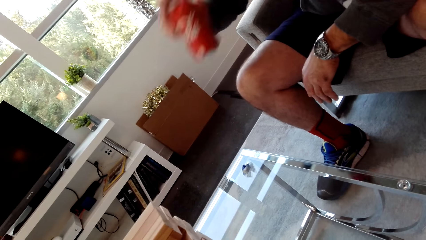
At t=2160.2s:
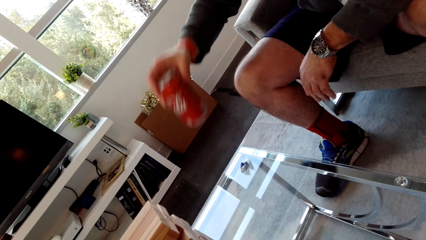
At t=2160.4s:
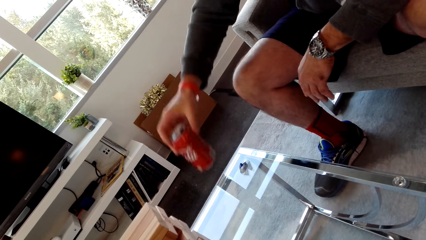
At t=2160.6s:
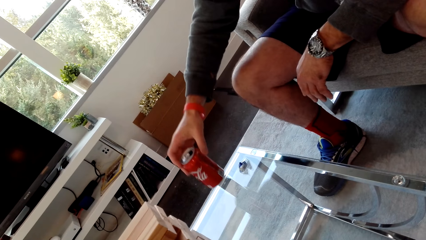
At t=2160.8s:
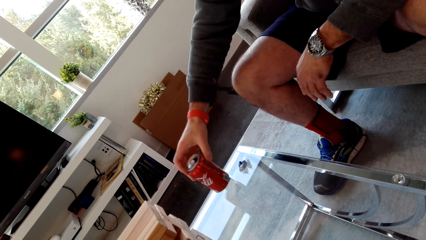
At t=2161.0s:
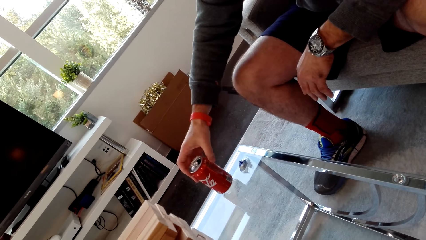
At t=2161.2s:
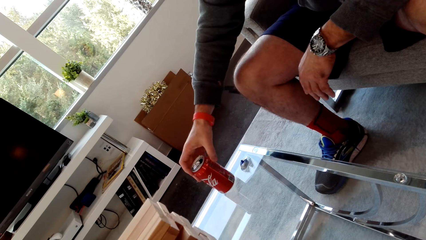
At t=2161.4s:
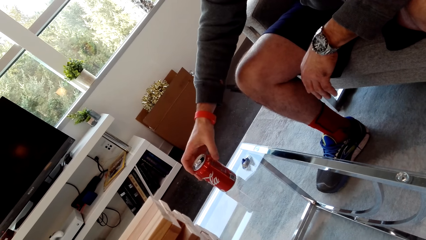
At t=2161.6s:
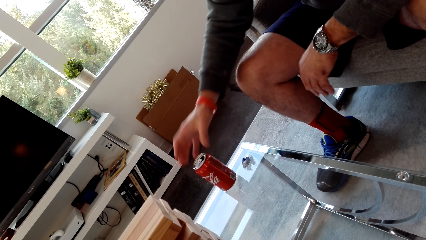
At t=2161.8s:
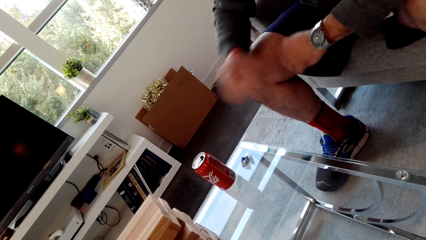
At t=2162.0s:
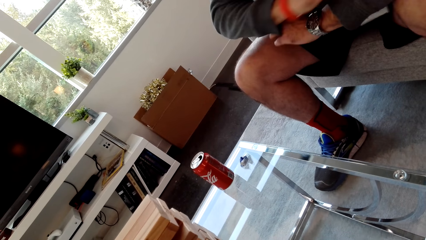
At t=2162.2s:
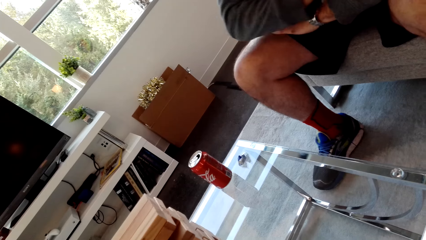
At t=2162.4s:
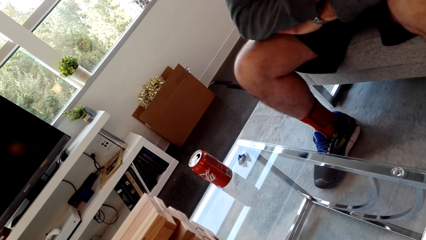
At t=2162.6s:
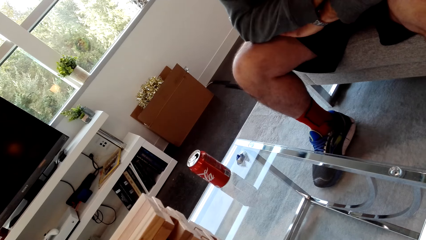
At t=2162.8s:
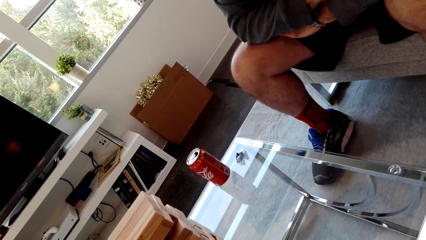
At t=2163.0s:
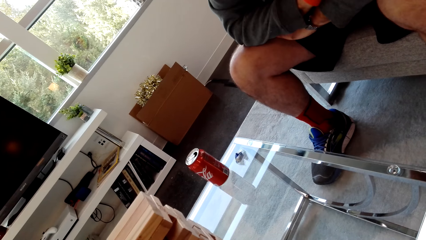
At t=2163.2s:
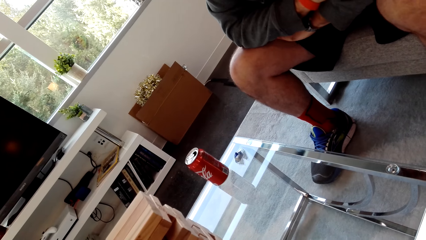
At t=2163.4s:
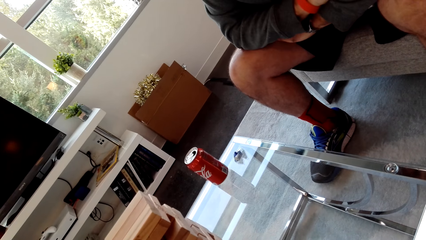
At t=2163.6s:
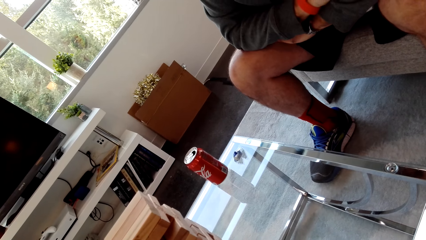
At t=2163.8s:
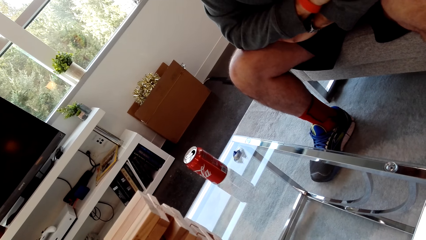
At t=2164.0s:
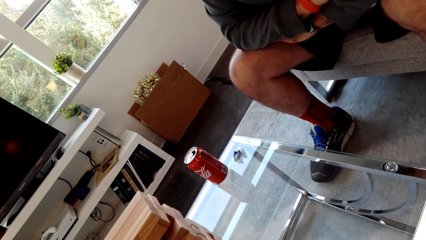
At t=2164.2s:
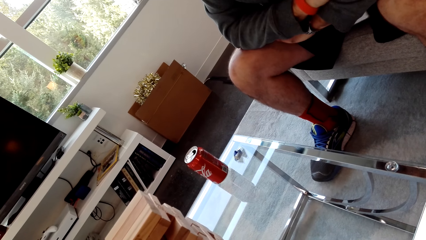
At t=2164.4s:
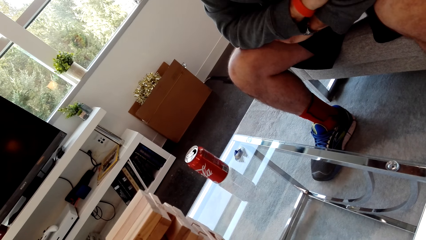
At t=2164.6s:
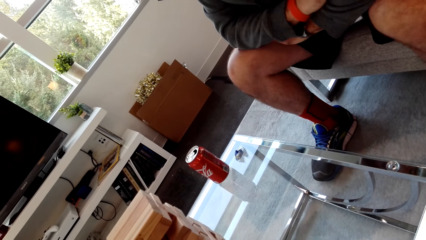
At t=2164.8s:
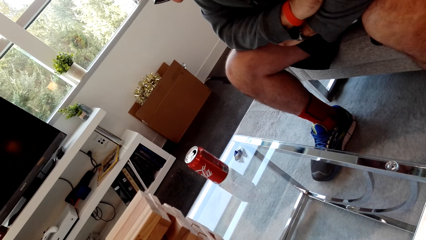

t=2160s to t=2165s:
A man places the cola drink on the table. The man holds his hands.

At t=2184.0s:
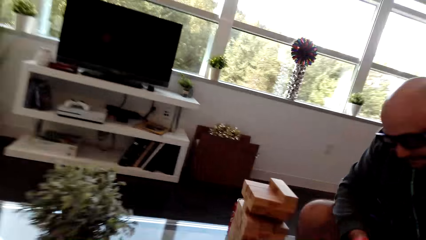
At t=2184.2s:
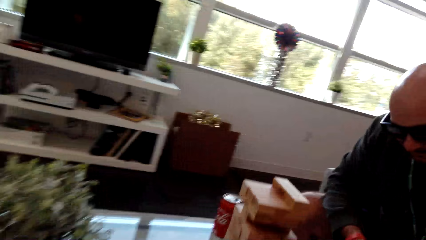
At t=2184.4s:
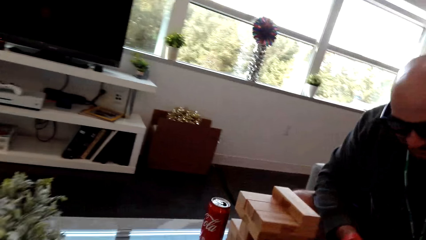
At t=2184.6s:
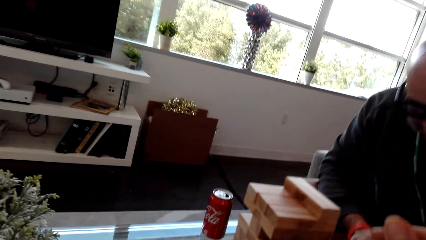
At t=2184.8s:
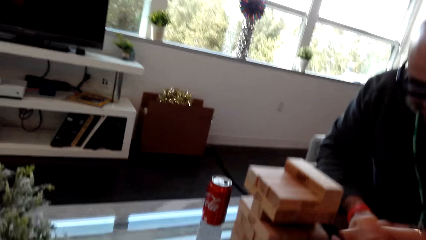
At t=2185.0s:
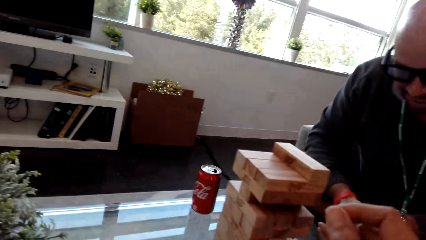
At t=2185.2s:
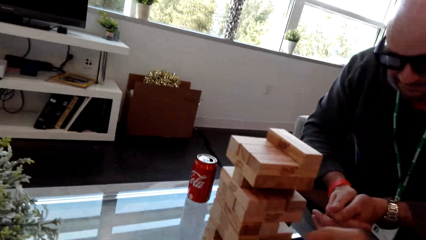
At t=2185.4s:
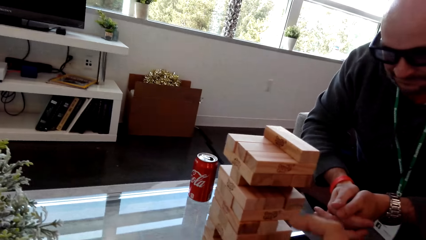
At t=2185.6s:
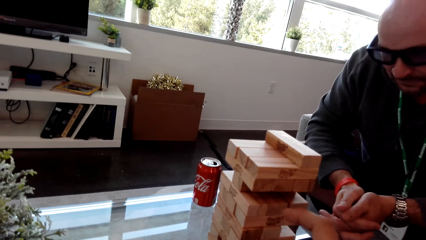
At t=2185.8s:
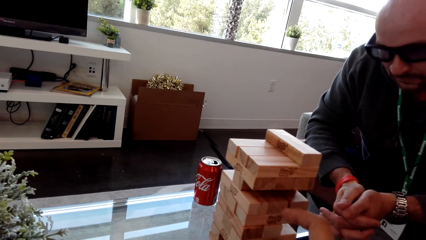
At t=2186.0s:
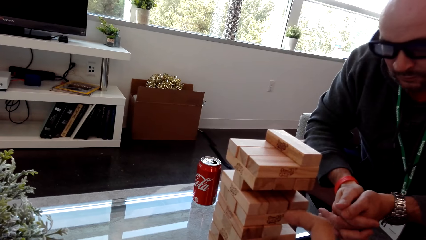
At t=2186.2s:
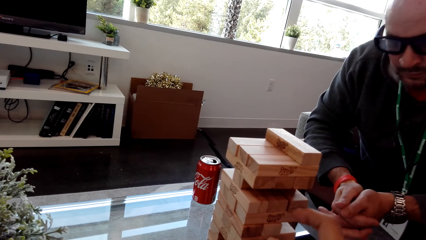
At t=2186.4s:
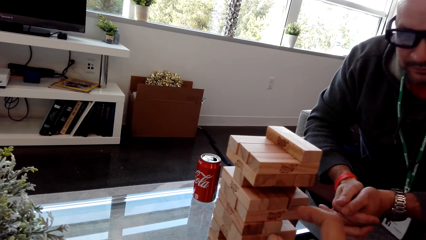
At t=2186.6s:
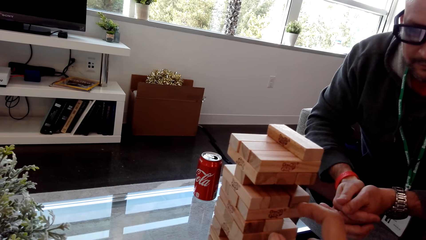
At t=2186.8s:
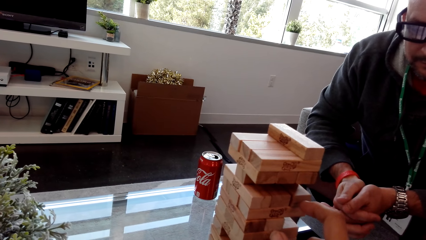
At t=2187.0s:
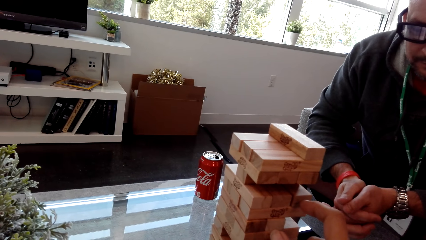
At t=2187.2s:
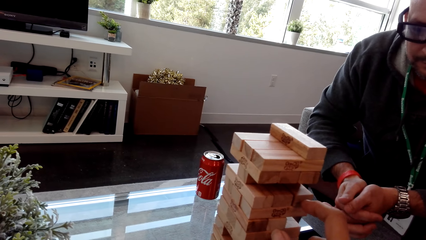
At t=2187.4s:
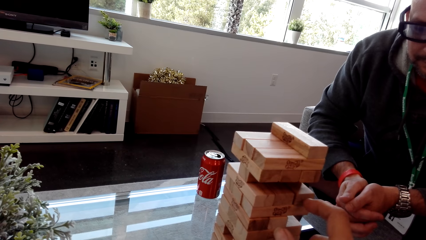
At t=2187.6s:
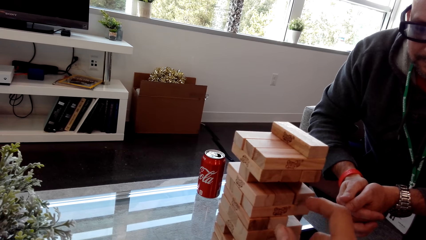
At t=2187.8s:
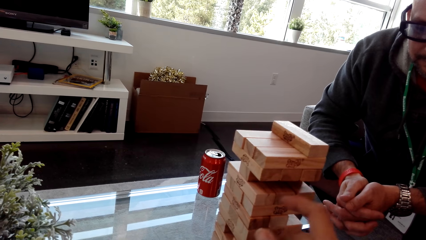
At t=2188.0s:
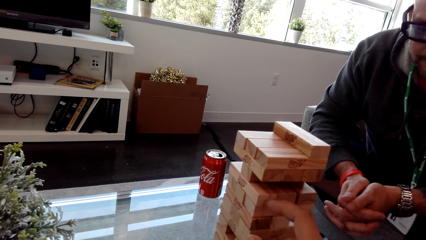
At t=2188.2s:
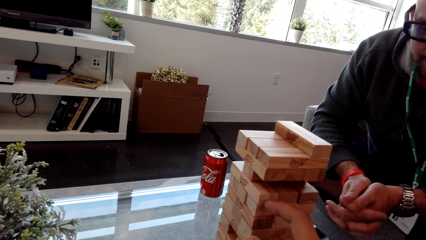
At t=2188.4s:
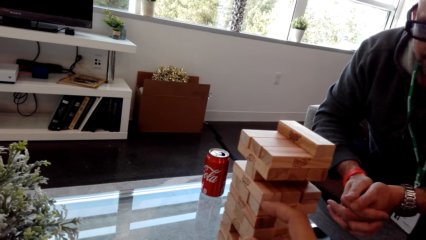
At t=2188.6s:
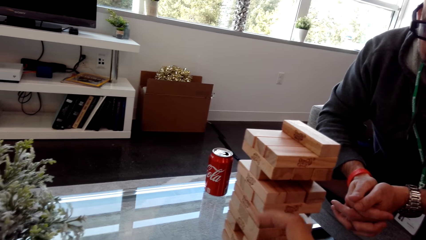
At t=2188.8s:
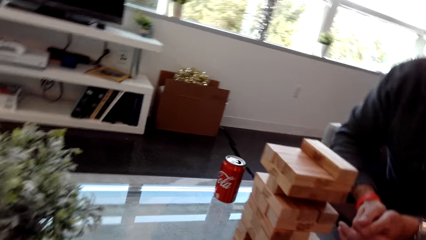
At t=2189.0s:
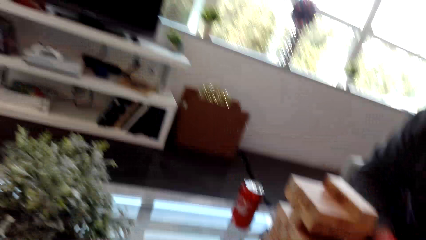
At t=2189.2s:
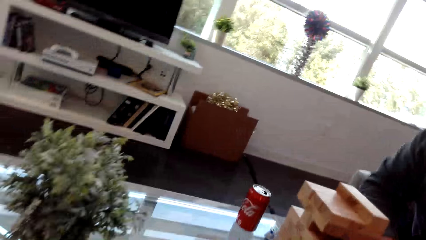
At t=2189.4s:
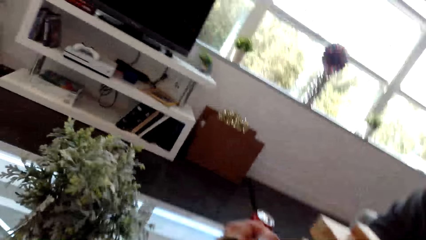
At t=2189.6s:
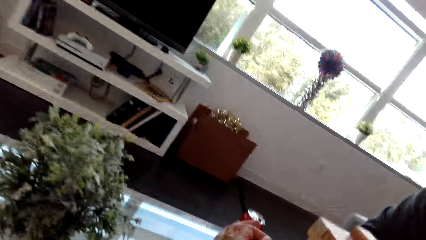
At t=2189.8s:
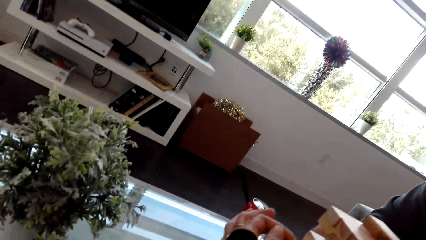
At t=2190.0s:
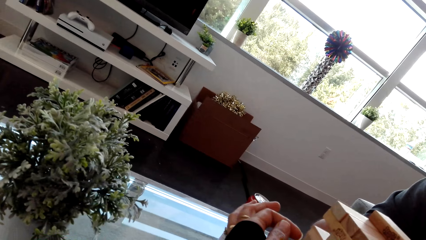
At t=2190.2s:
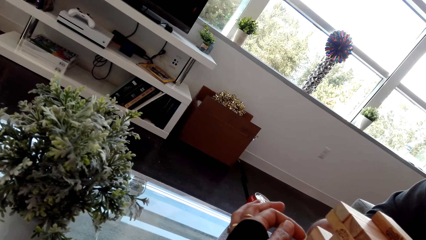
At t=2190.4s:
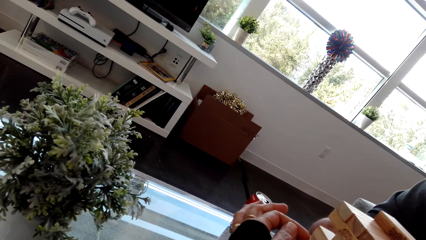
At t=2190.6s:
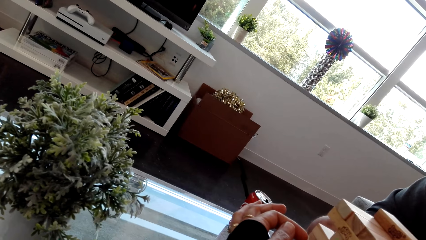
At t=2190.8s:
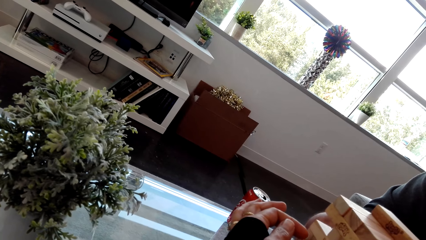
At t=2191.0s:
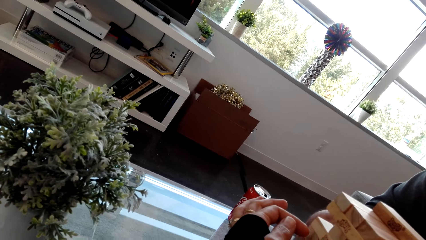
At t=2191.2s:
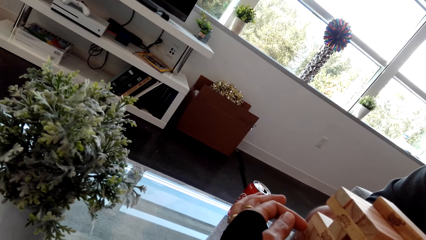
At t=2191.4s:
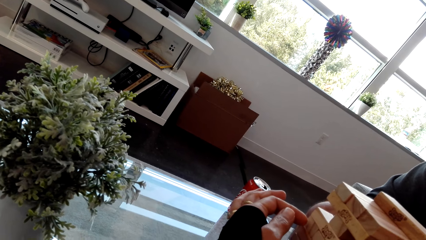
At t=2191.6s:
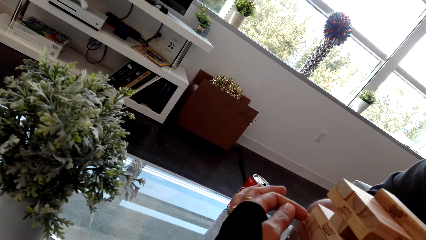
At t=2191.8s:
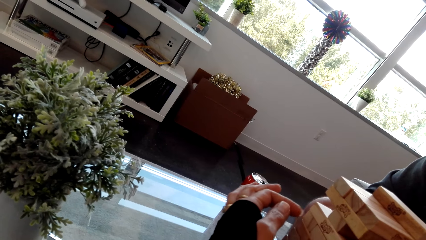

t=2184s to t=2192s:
The camera wearer touches the blocks and plays the stacking block game.

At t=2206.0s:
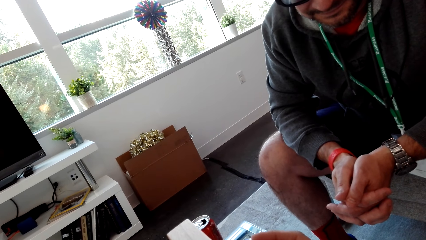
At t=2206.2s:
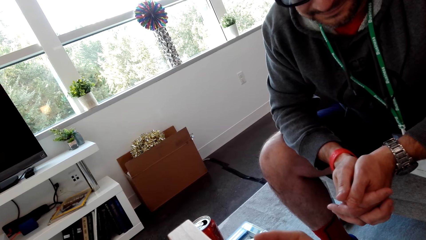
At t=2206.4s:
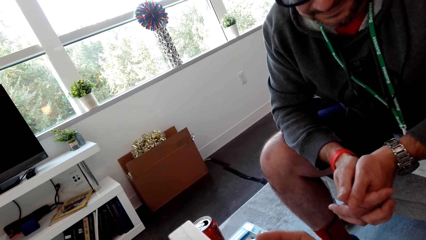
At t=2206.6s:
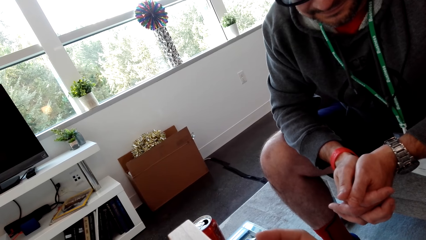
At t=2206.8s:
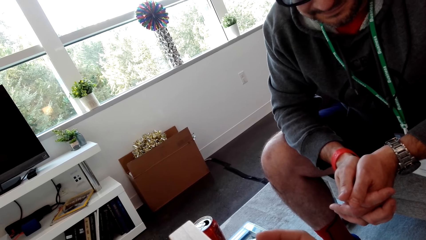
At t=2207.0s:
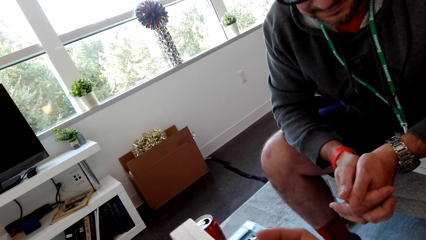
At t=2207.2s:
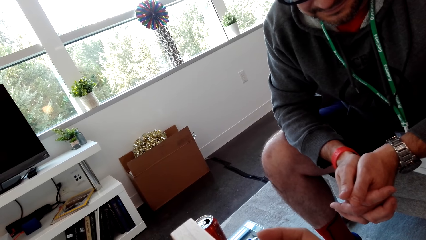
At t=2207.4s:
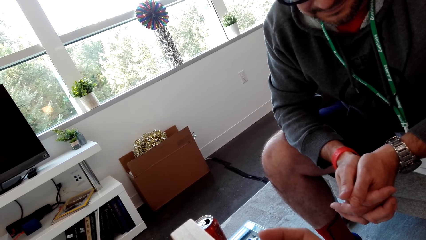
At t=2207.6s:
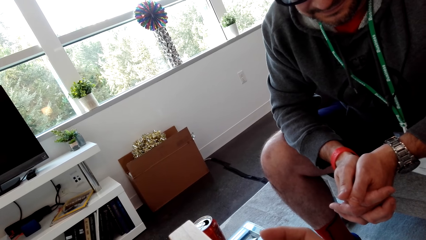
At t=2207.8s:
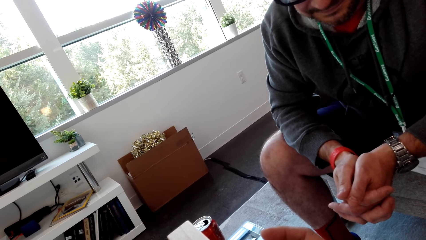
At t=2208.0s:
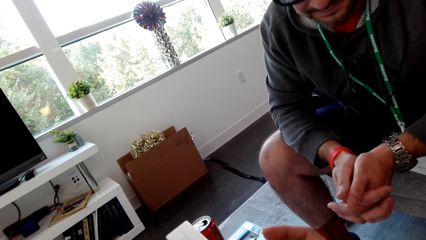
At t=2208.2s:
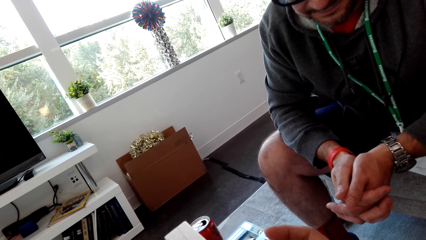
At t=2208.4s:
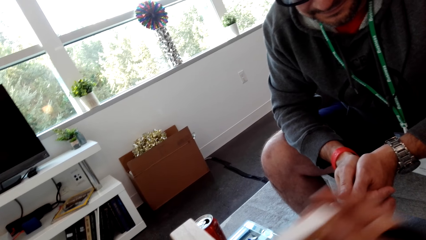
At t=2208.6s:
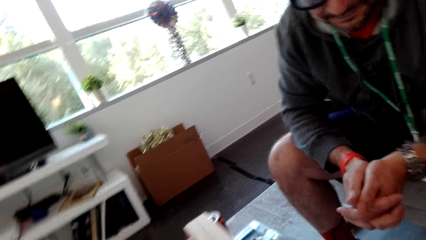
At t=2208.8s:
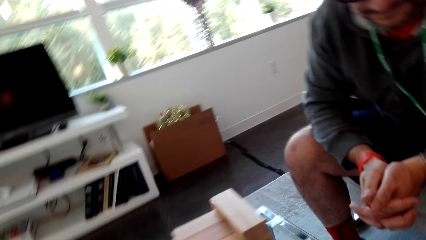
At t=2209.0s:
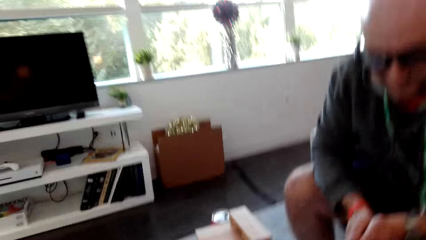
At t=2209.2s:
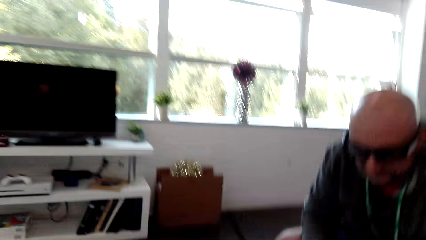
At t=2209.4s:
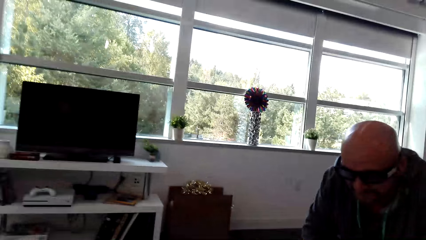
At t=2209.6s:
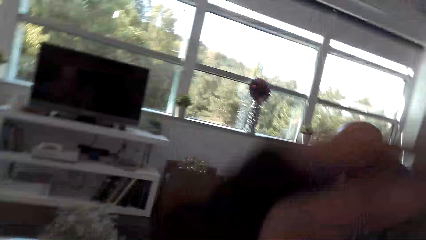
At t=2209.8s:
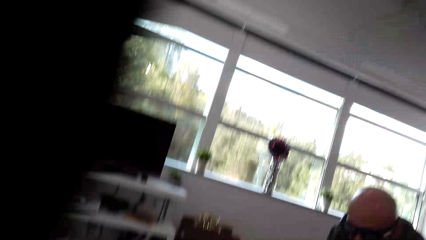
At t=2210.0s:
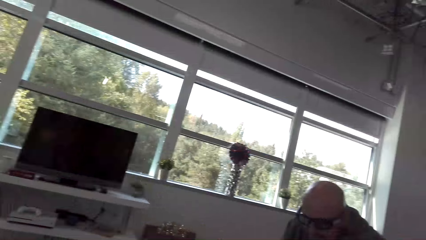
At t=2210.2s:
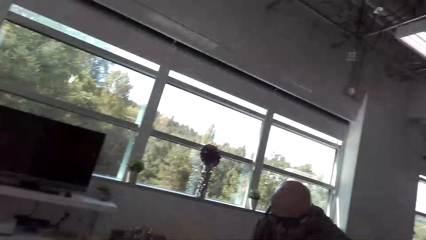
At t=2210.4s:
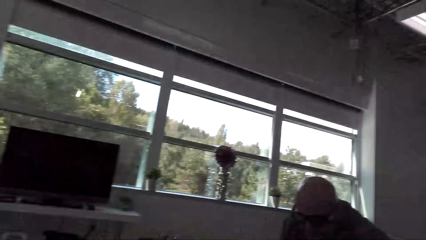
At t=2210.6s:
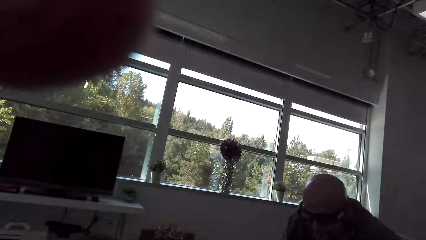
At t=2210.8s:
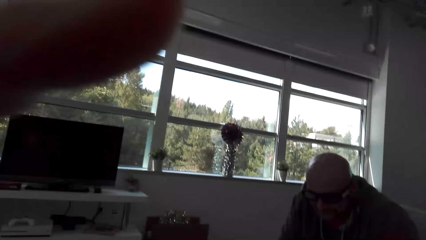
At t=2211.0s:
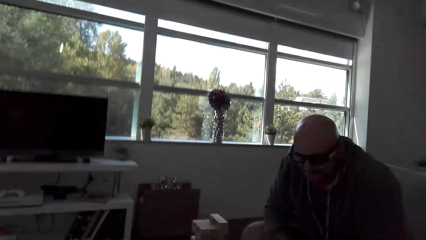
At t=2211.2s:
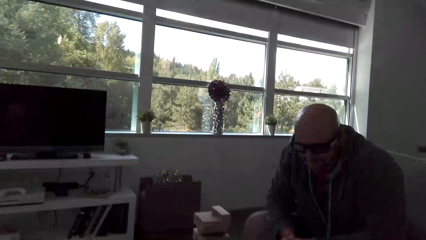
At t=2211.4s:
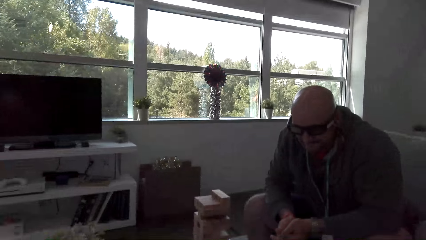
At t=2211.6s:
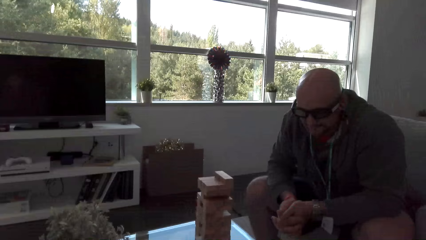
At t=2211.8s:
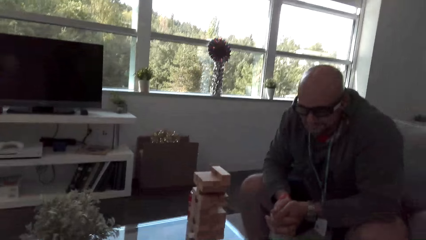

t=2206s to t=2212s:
The camera wearer removes a block. They adjust the camera.
